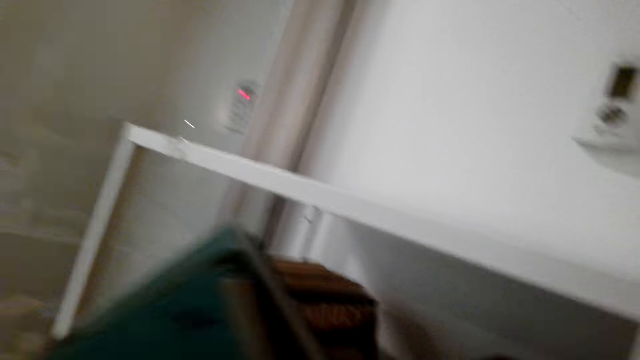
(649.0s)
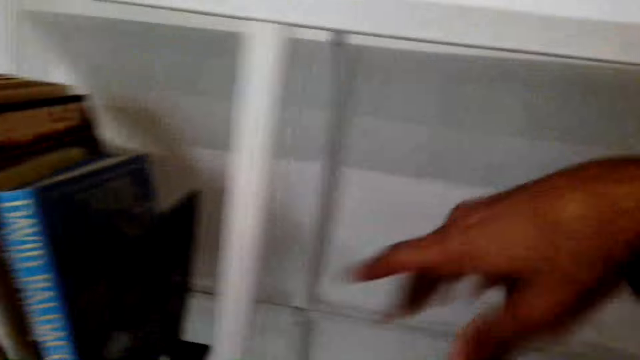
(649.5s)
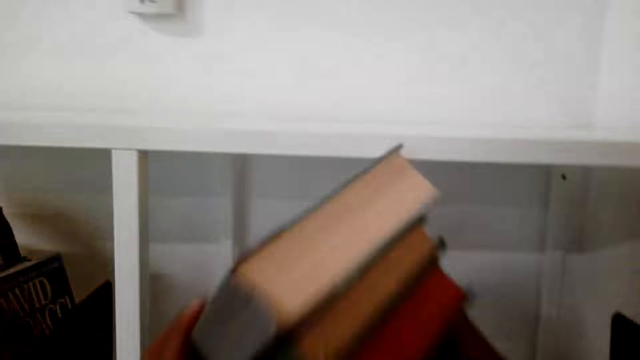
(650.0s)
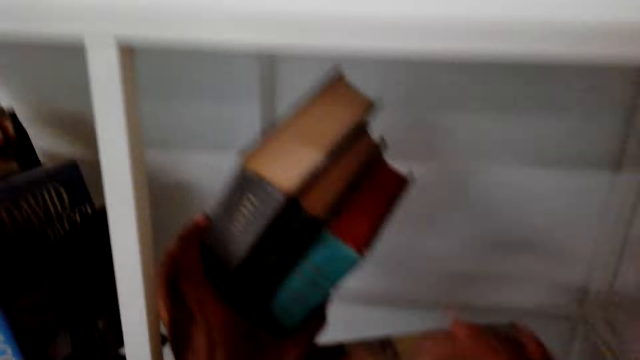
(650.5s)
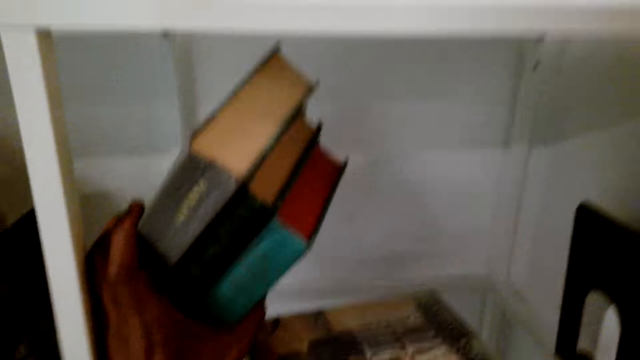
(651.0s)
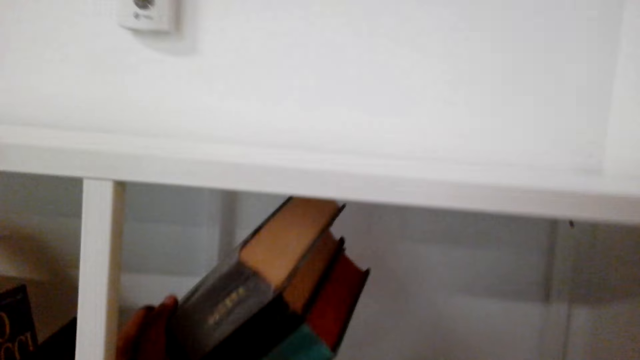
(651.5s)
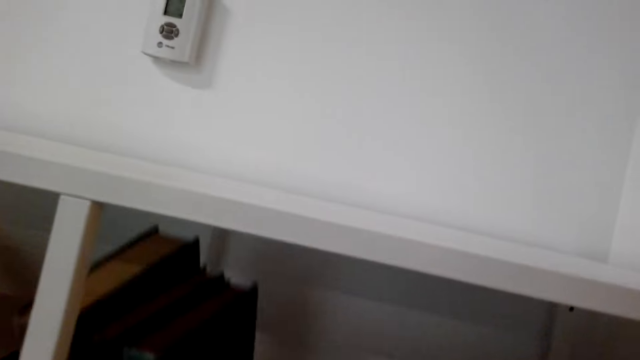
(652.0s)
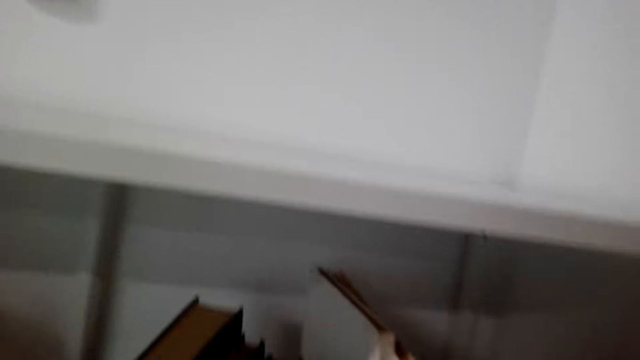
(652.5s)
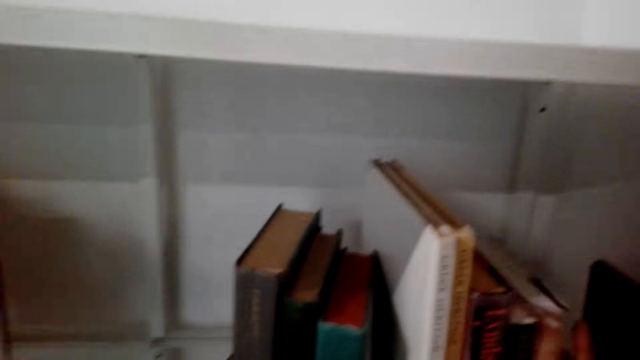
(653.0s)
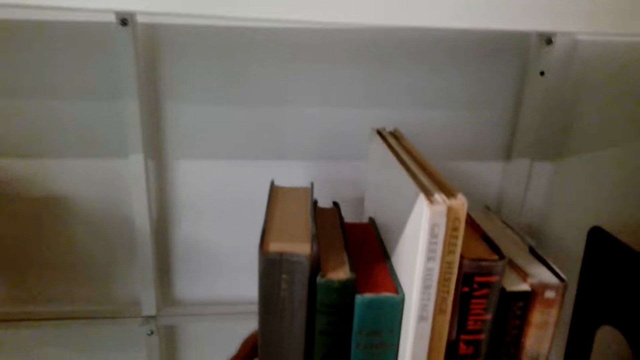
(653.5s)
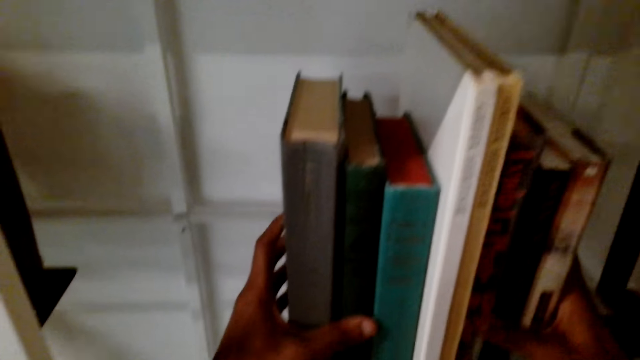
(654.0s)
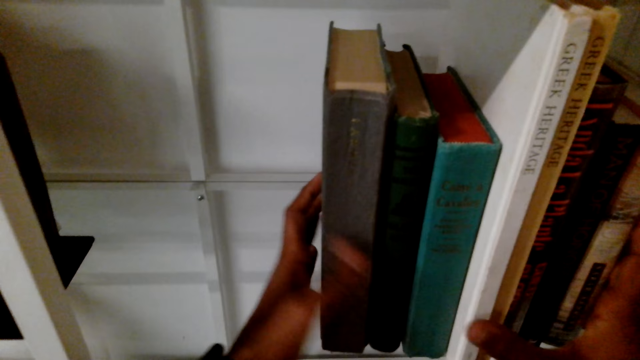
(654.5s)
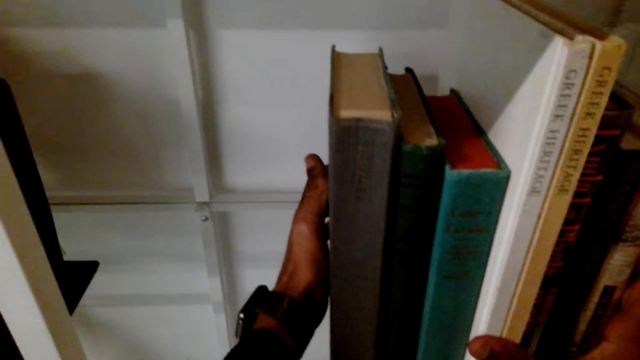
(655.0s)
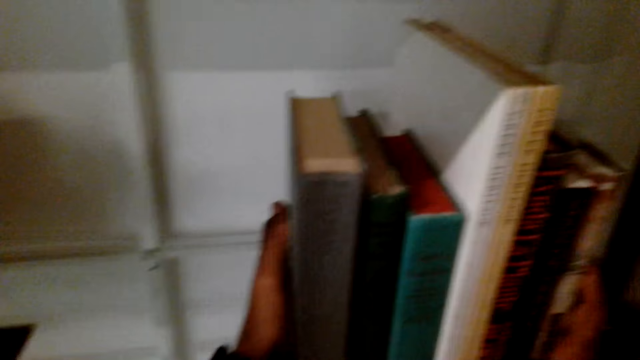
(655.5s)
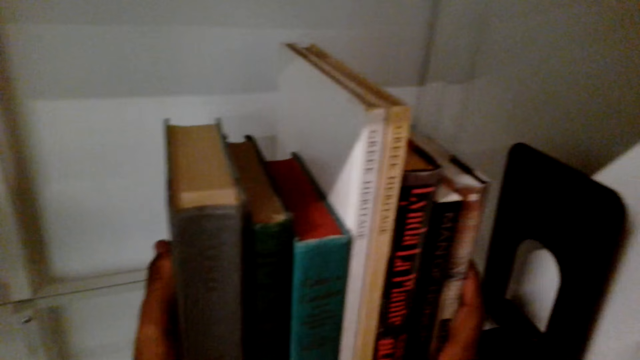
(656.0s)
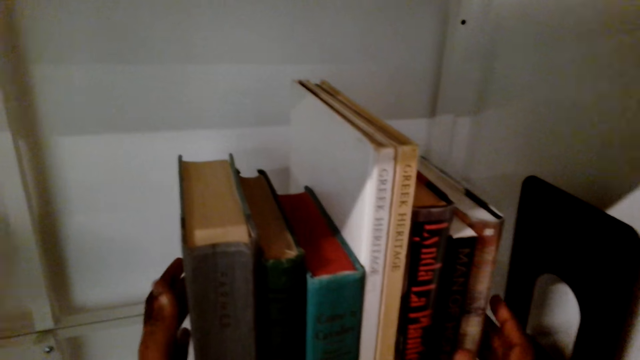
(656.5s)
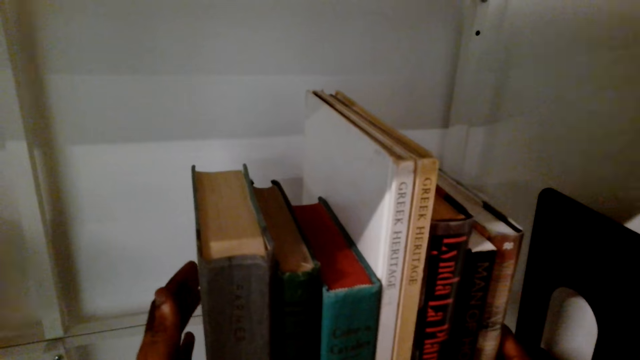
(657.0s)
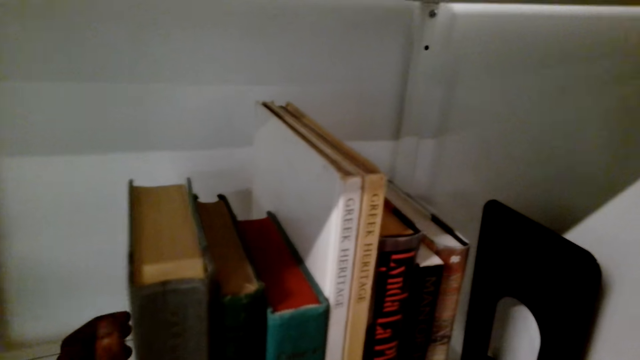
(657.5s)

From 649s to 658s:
The camera wearer arranges the novels in the cabinet.

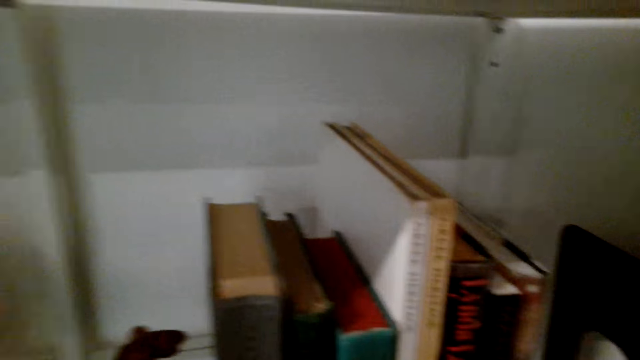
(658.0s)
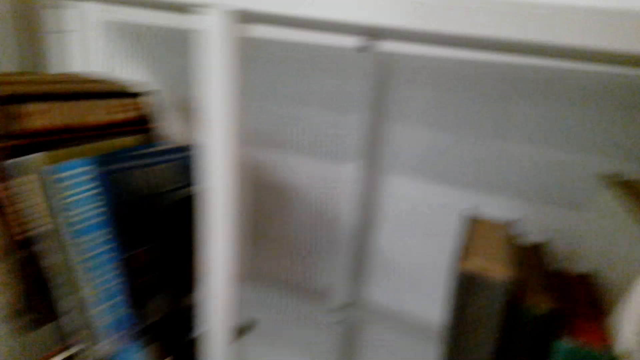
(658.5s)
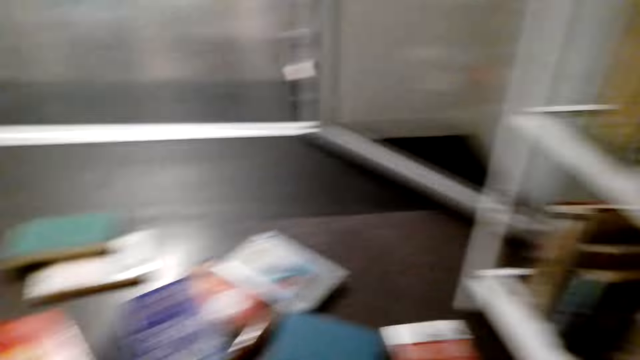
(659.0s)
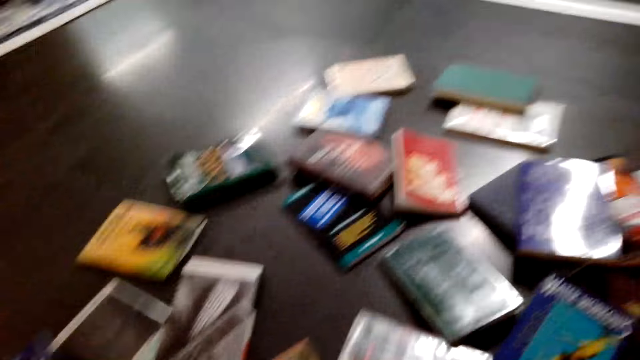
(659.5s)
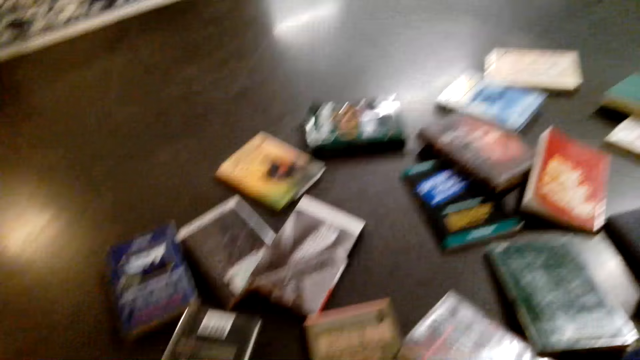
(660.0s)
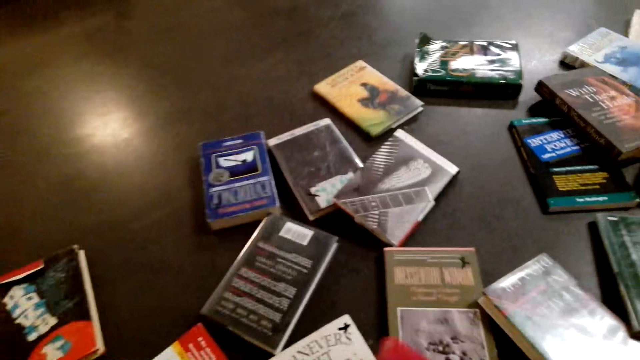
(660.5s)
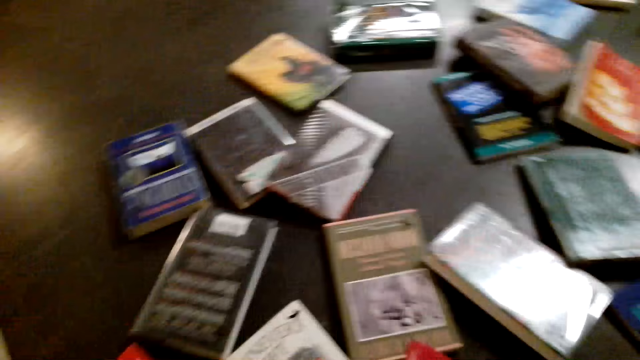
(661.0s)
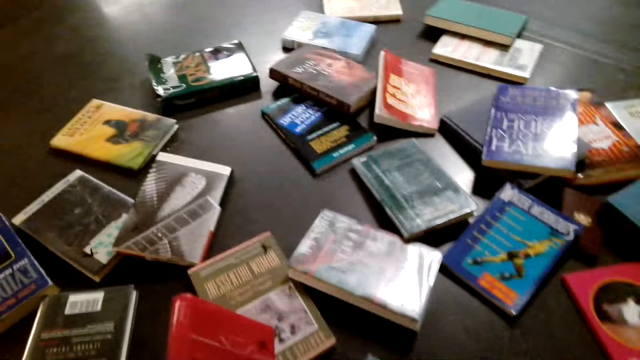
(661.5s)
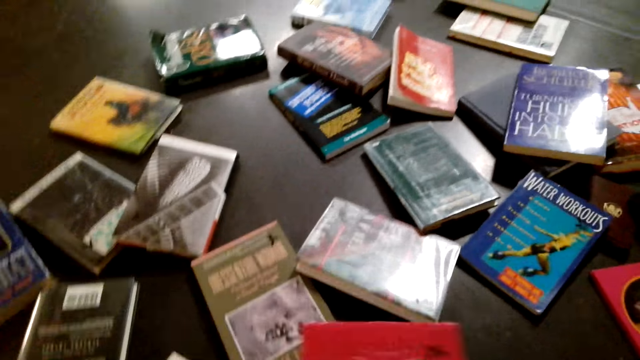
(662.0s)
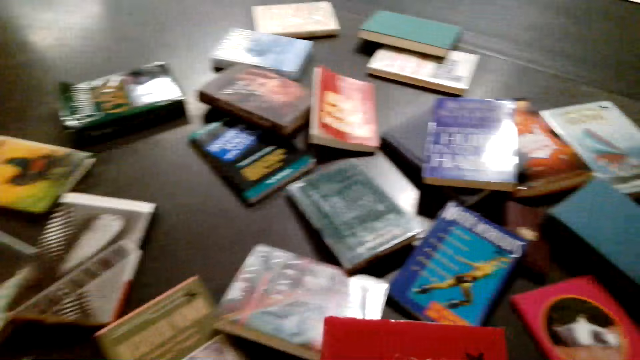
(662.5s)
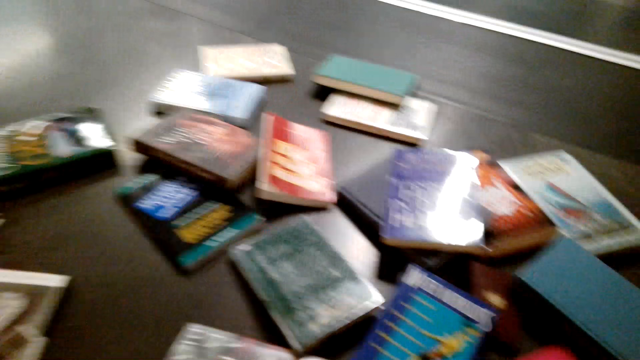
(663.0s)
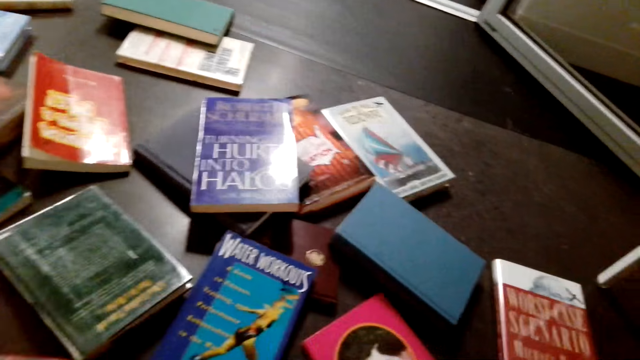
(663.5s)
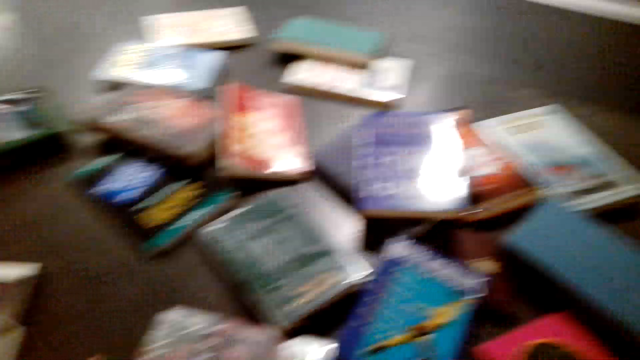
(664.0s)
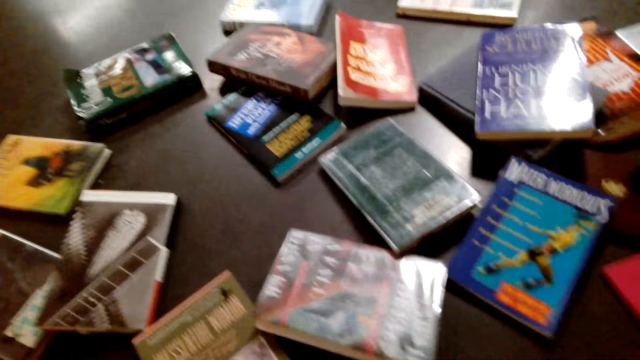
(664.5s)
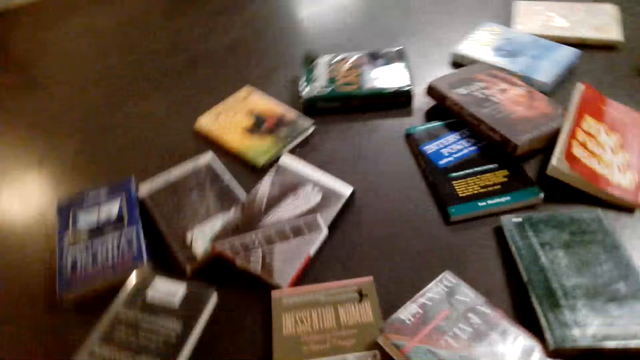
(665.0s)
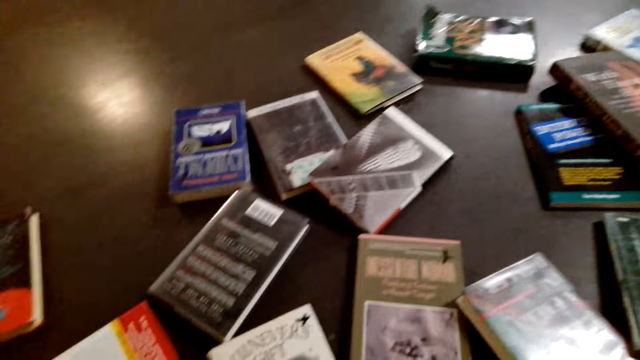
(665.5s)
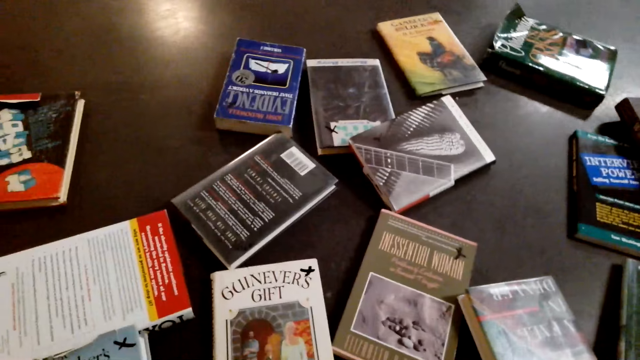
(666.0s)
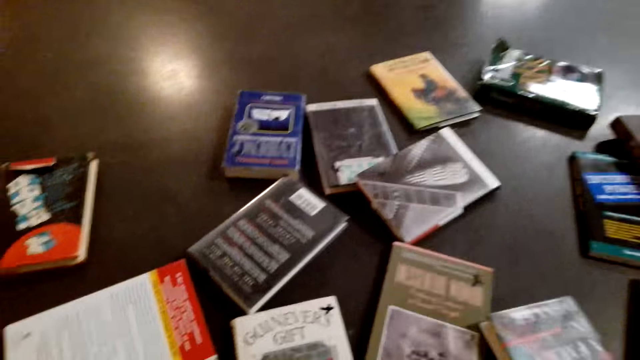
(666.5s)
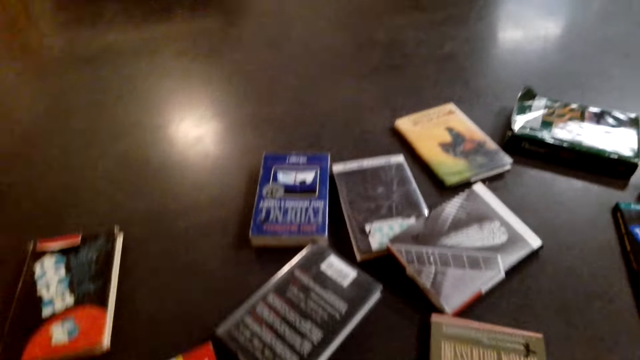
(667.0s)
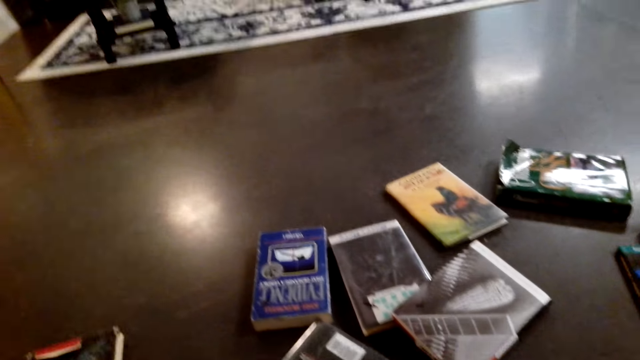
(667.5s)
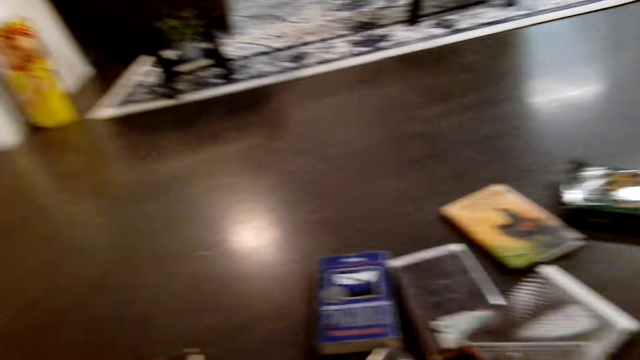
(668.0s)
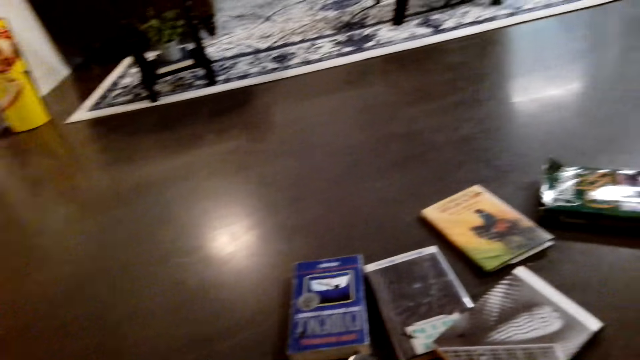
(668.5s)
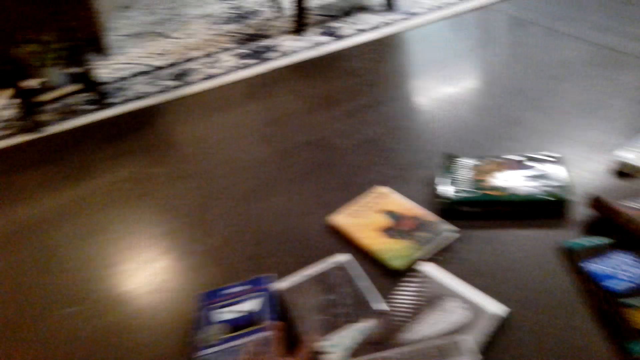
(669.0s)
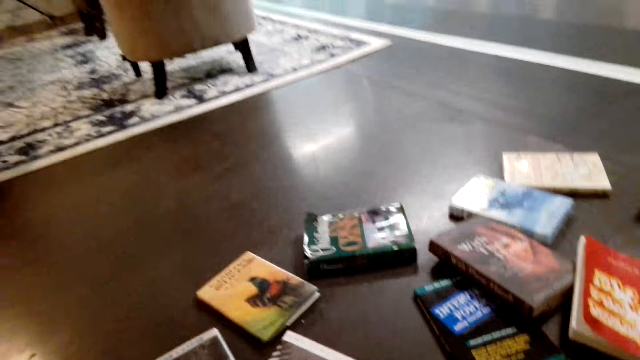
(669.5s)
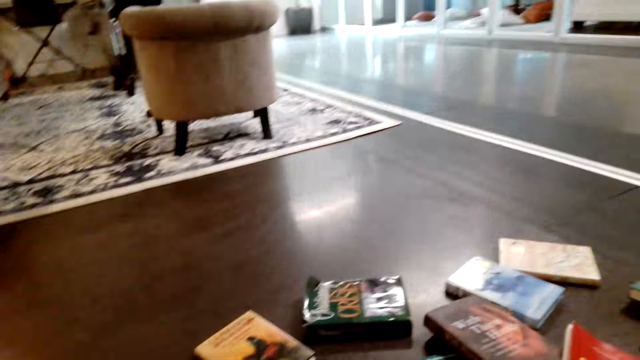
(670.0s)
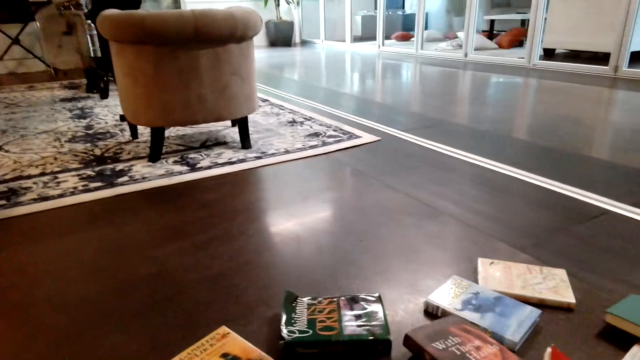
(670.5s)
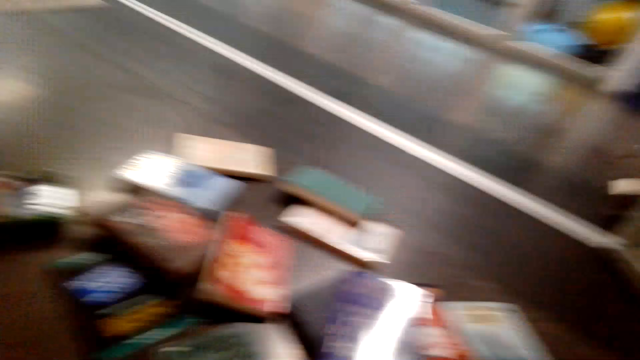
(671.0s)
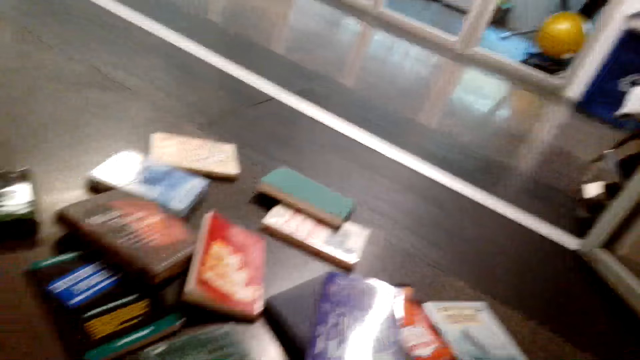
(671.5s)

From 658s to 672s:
The camera wearer turns around. They look at the books on the floor. They take more novels on the floor.
